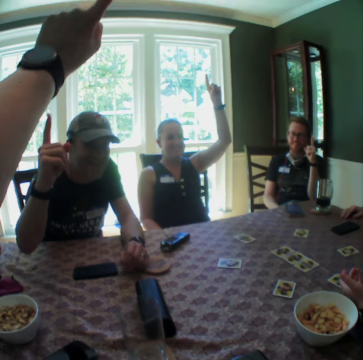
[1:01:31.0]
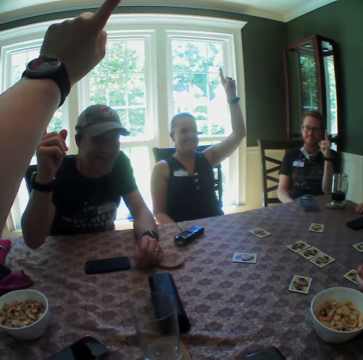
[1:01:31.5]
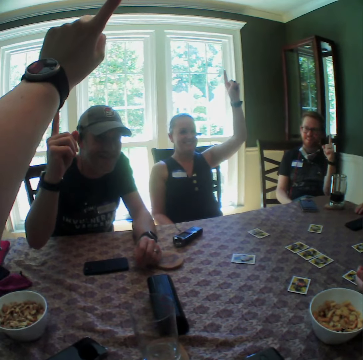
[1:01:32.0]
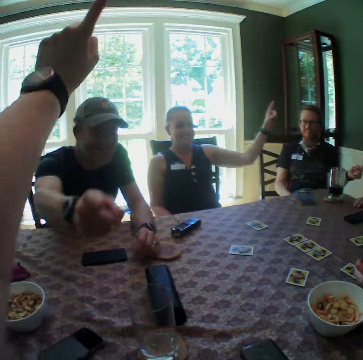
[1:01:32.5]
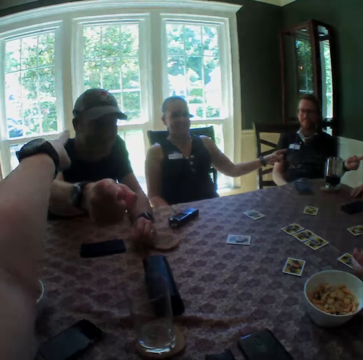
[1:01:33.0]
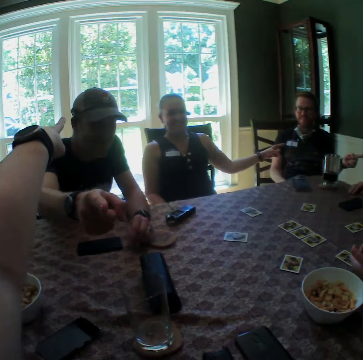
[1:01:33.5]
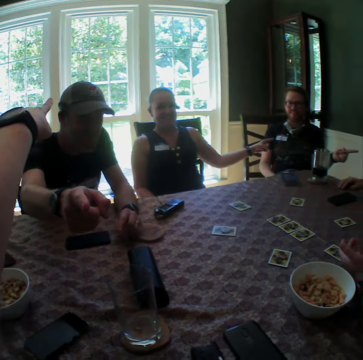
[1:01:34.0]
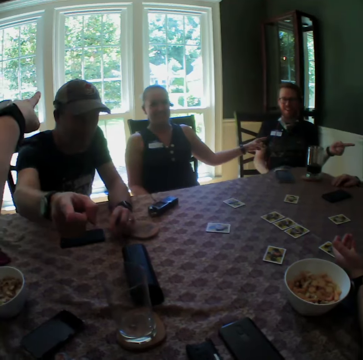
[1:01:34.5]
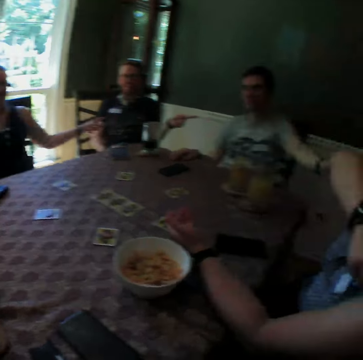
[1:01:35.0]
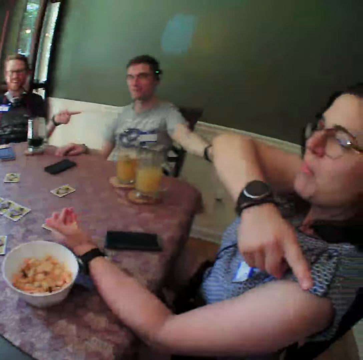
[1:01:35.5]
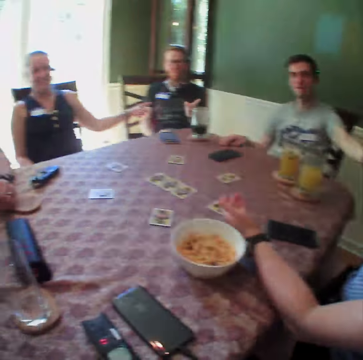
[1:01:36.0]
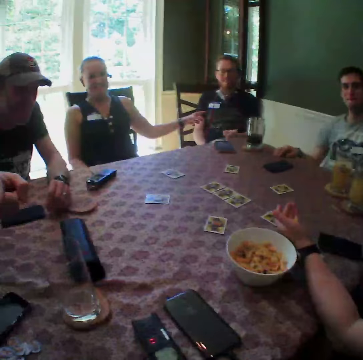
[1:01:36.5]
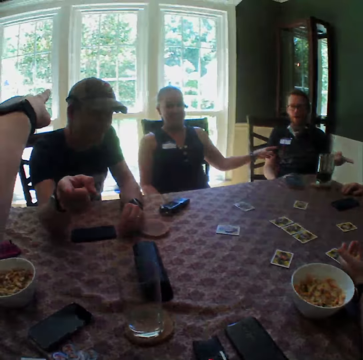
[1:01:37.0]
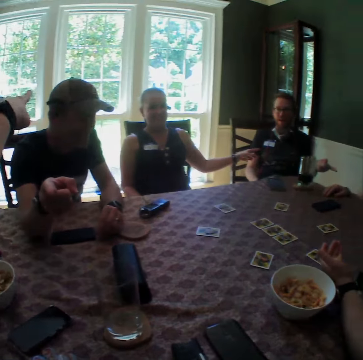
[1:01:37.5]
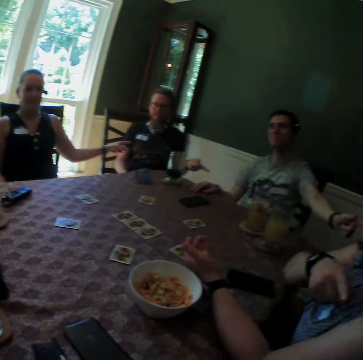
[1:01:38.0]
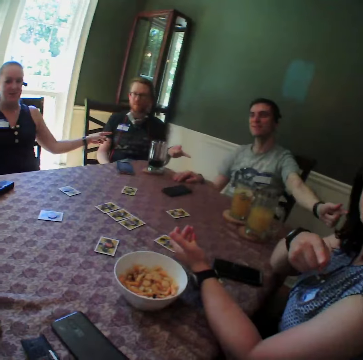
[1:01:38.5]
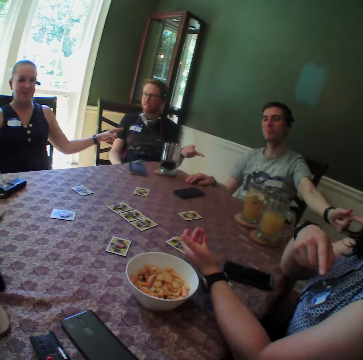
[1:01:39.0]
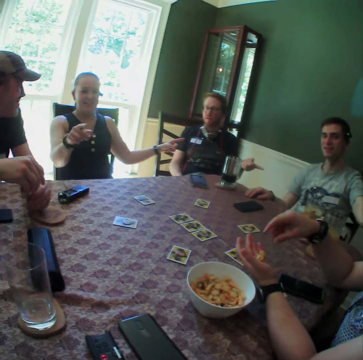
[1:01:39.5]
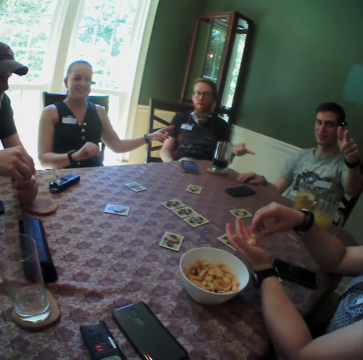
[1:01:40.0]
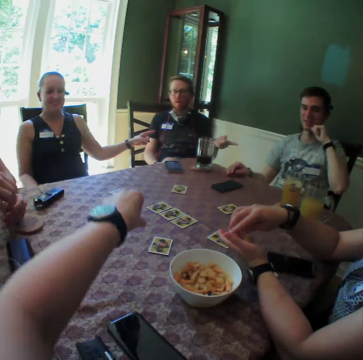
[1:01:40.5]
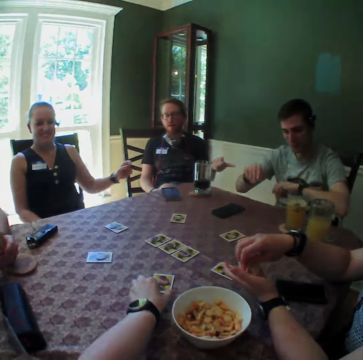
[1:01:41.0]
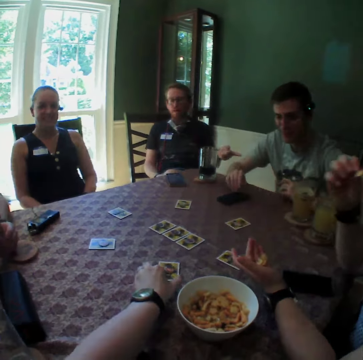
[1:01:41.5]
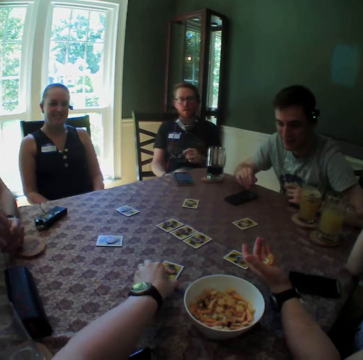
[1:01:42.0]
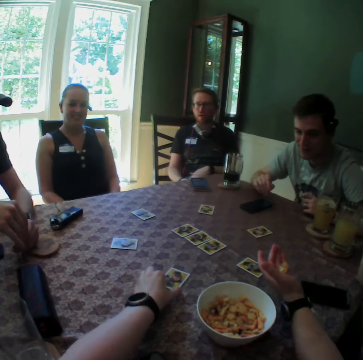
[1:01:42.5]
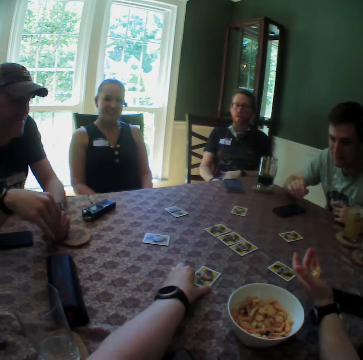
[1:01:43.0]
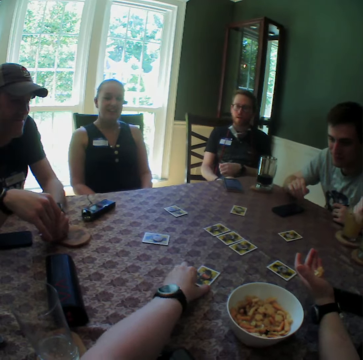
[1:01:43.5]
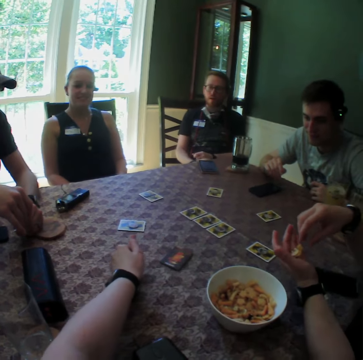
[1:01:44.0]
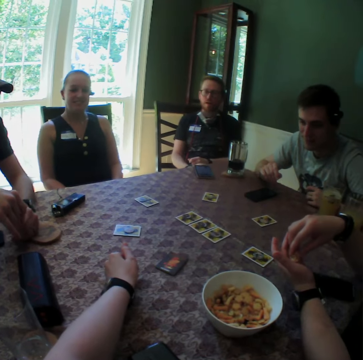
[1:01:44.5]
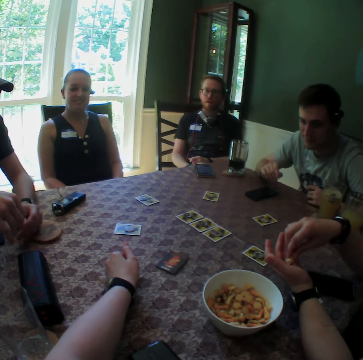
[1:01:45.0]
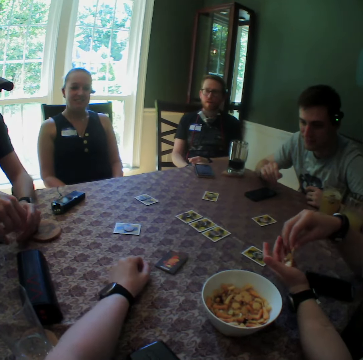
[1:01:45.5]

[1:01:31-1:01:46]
The camera wearer lifts a hand. A man points at another man with his left index finger. A third man points at the camera wearer with his right hand. The camera wearer points at the third man with her left index finger. A woman points at the first man with her left hand. Another woman points at the camera wearer with her right hand. The second man points at the second woman. The first woman points at the camera wearer with her right hand. The second man points at the camera wearer. The second woman picks a cheese puff from her left hand with her right hand. The camera wearer moves a card on the table with her left hand. The second woman eats the cheese puff in her right hand. The second man leans forward on a chair. The third man rolls the coin in his hands. The camera wearer turns the card on the table with her left hand. The second woman picks a cheese puff from her left hand with her right hand.

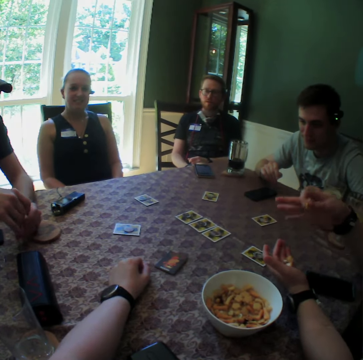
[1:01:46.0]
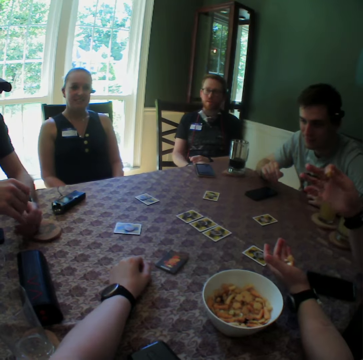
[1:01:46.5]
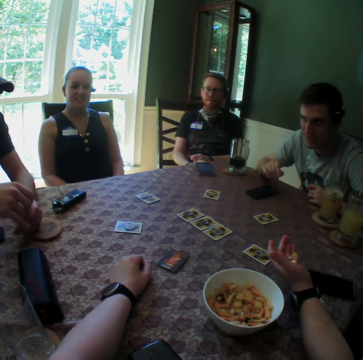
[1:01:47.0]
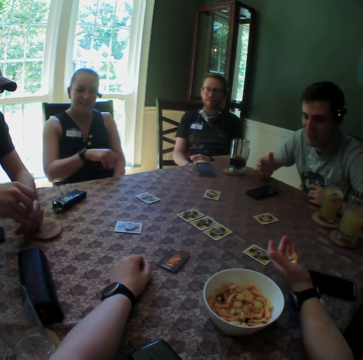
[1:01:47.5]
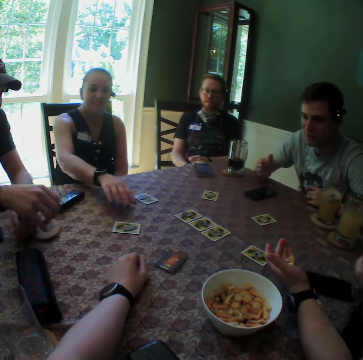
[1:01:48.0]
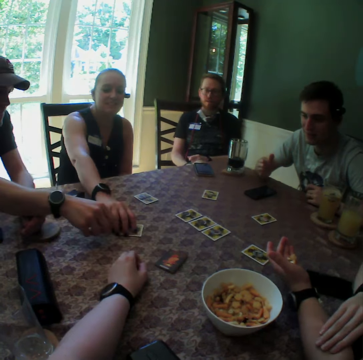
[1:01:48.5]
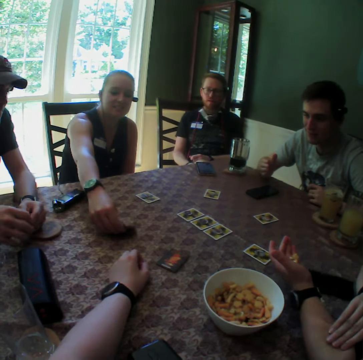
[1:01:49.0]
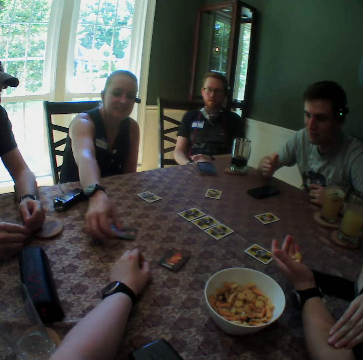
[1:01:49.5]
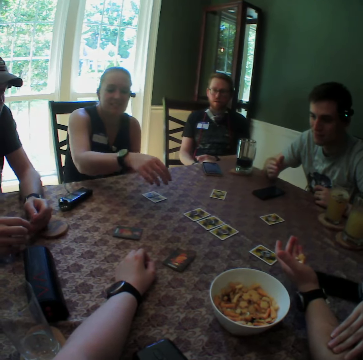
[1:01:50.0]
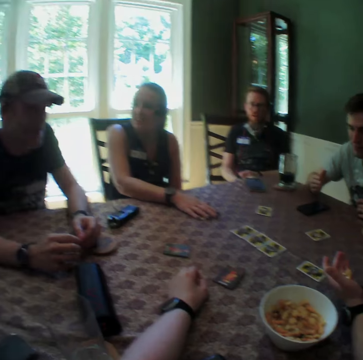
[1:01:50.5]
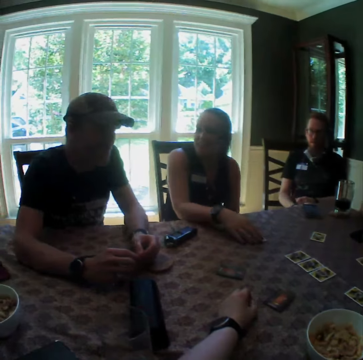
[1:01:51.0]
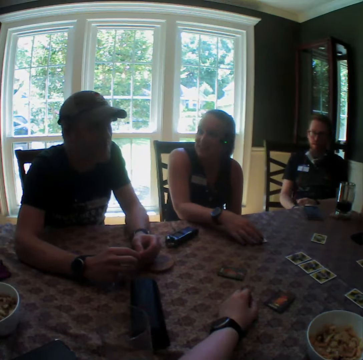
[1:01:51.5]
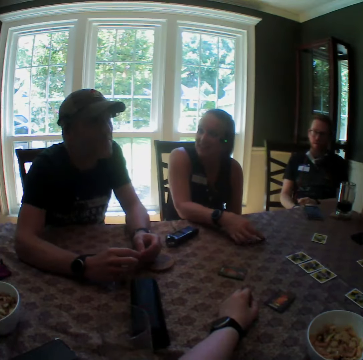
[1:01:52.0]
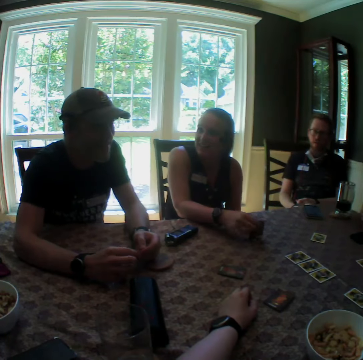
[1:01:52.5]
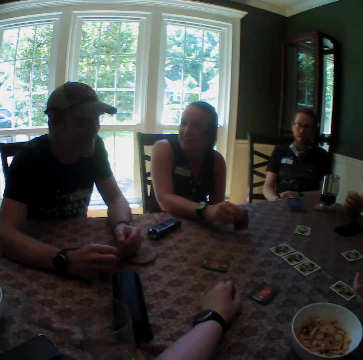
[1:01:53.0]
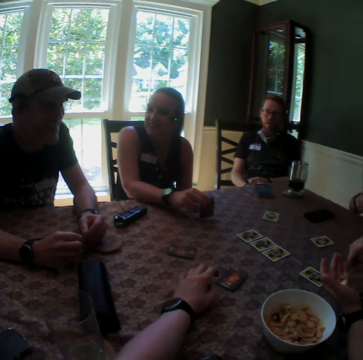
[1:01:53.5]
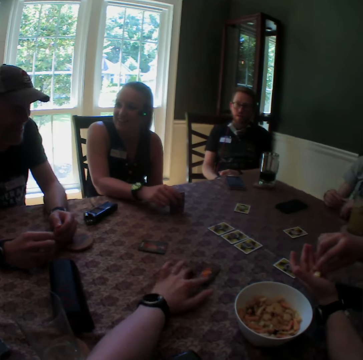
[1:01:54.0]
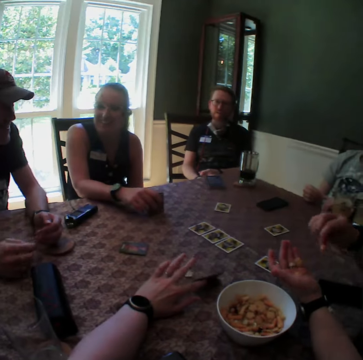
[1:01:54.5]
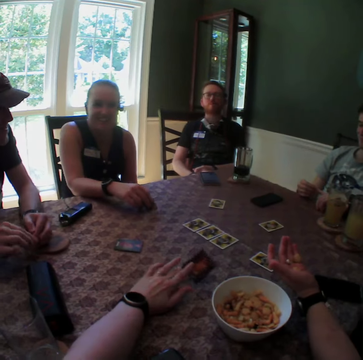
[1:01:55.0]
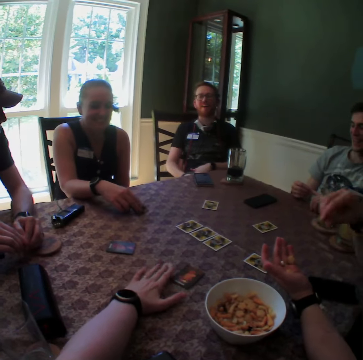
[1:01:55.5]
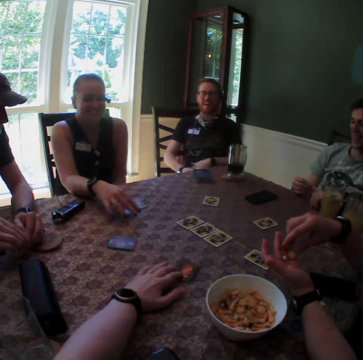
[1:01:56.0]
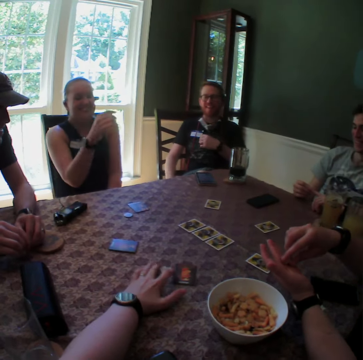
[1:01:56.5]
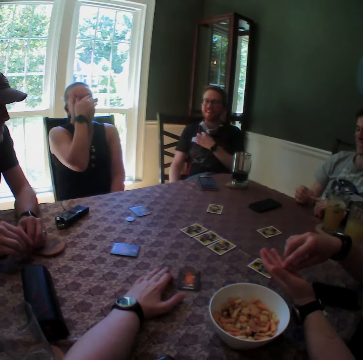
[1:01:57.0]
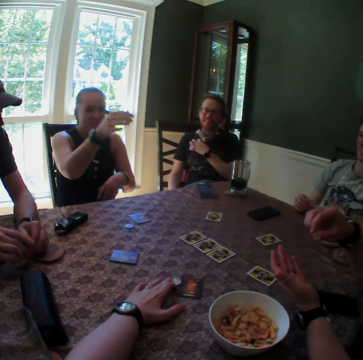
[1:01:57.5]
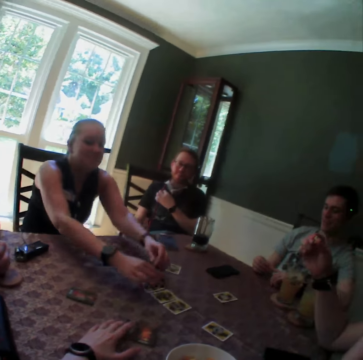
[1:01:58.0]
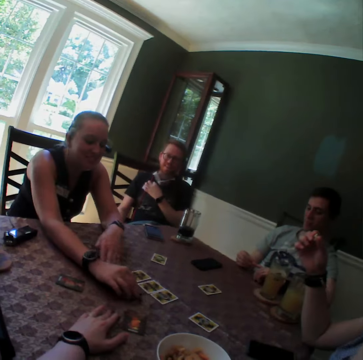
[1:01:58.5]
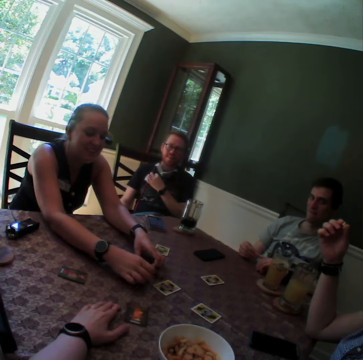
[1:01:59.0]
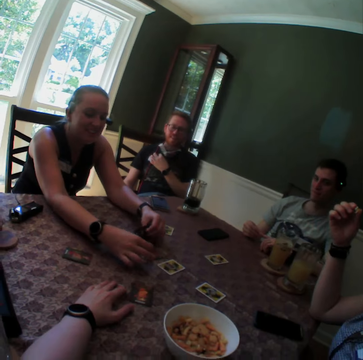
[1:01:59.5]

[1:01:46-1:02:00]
The camera wearer places her left hand on the table. A woman gesticulates with her right hand and eats the cheese puff in her right hand. A man converses with the camera wearer, the woman, another man, another woman and a third man. The second woman turns a card on the table with her right hand. The third man stretches his right hand. The first woman touches her left arm with her right hand. The second woman places her right hand on a card on the table and fiddles with the card in her right hand. The third man converses with the camera wearer, the first woman, the first man, the second man and the second woman. The second woman turns a card. The first man leans back on the chair. The camera wearer turns the card on the table with her left hand. The first woman picks a cheese puff from her left hand with her right hand and eats the cheese puff in her right hand. The camera wearer turns the card on the table with her left hand. The second woman picks the coin from the card on the table with her right hand. The camera wearer touches a coin on the table with her left hand. The second woman drops the coin on the table with her right hand. The first woman picks a cheese puff from her left hand with her right hand. The camera wearer moves the card on the table with her left hand. She moves the coin on the table with her left hand. The second woman covers her face with her right hand. The first woman eats the cheese puff in her left hand. The second man touches his shirt with his left hand. The second woman moves the coins on a card on the table with her right hand and turns the card on the table with both hands.

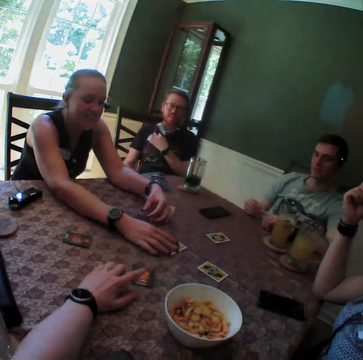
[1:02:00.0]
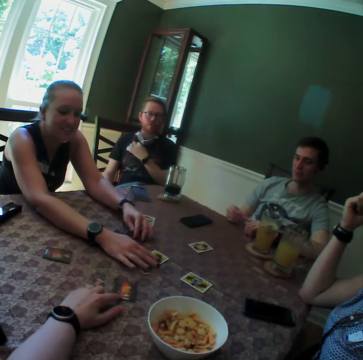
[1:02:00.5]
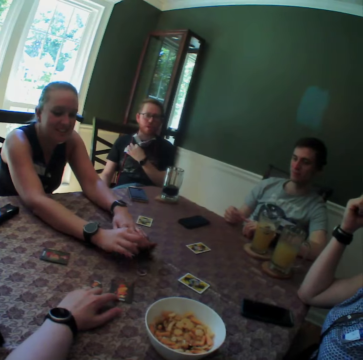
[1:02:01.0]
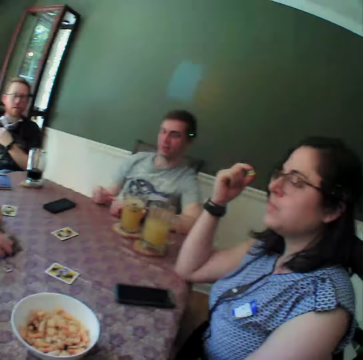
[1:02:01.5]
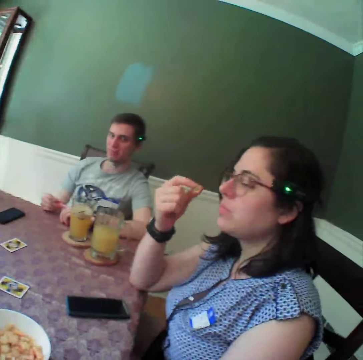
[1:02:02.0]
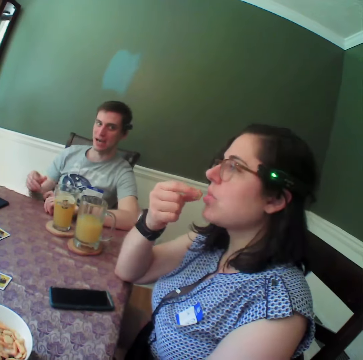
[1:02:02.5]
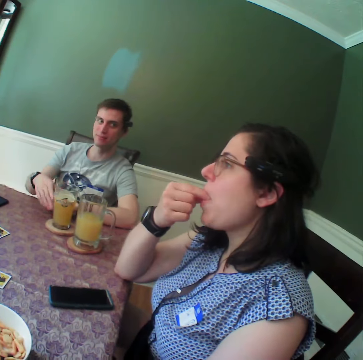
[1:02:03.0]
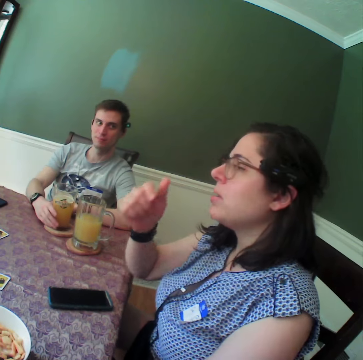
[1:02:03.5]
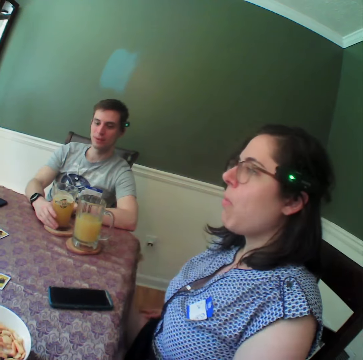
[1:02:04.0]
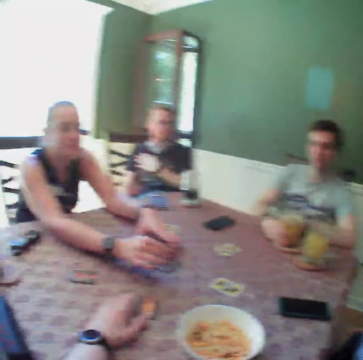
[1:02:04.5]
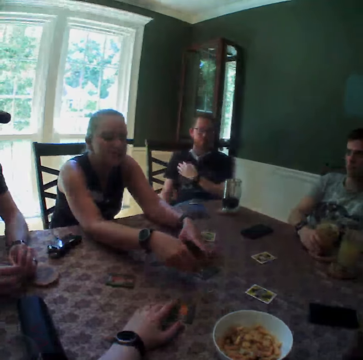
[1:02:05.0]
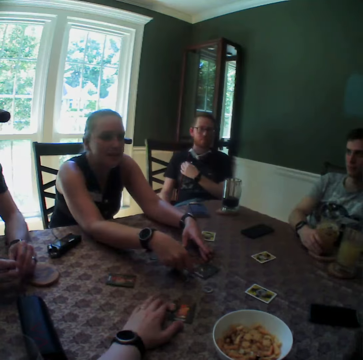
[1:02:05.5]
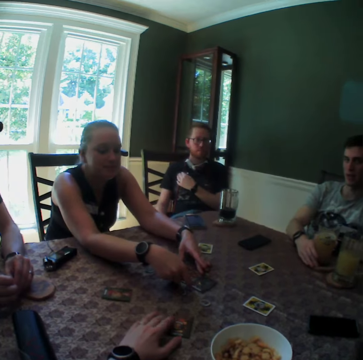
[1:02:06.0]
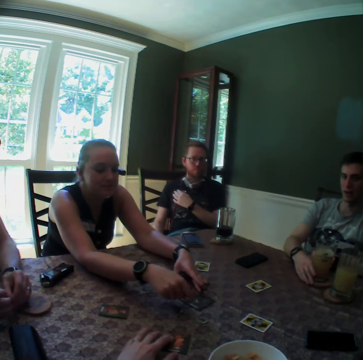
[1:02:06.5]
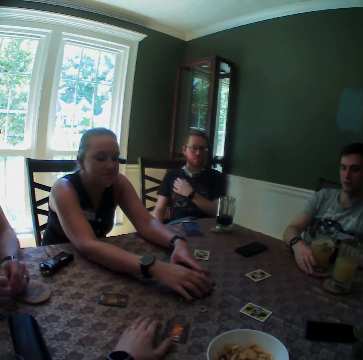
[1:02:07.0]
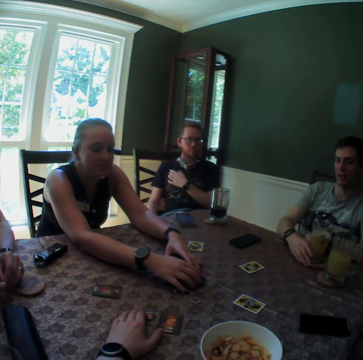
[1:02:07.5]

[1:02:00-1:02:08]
A woman turns a card. The woman moves the coins on a card on the table with her left hand. The camera wearer moves the card on the table with her left hand. The woman turns a card on the table with her right hand. A man converses with the camera wearer, with another woman, with another man, with the first woman and with a third man. The second woman eats the cheese puff in her right hand. The second man converses with the camera wearer, with the second woman, with the first man, with the first woman and with the third man. The second man holds a glass cup on a coaster on the table with his right hand. The first woman arranges the cards on the table with both hands. The camera wearer moves the coin on the table with her left hand. The second man moves the coaster on the table with his right hand.
